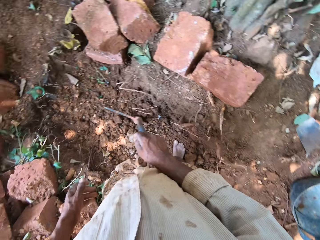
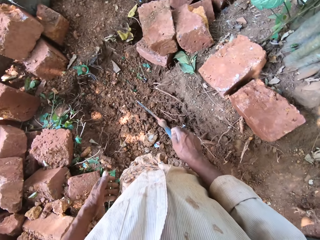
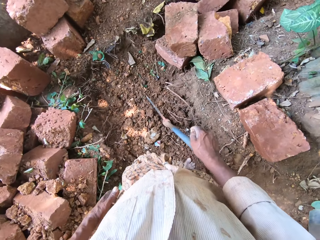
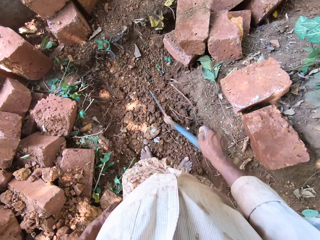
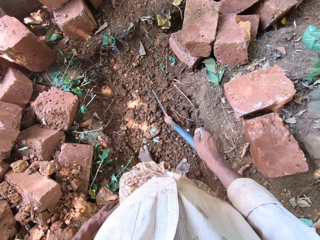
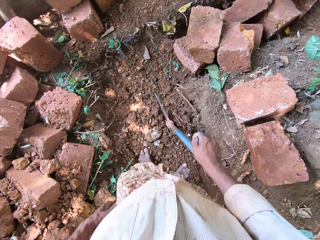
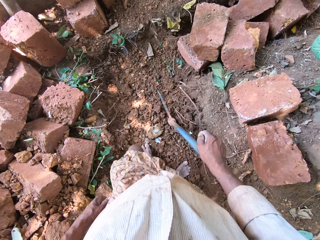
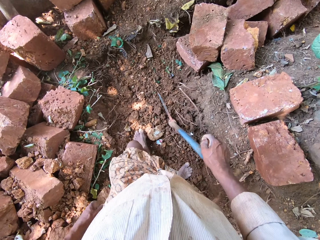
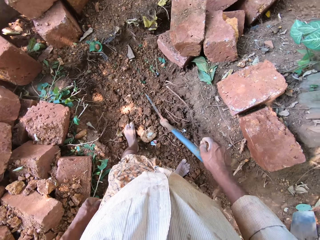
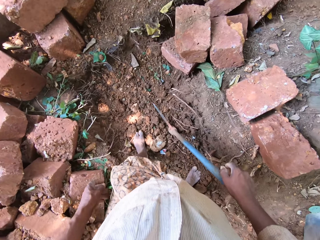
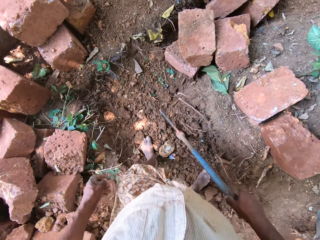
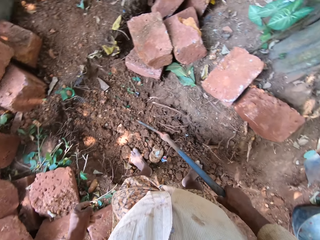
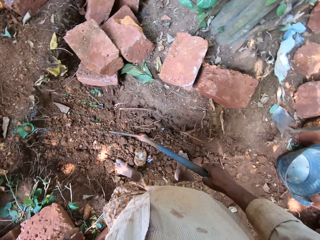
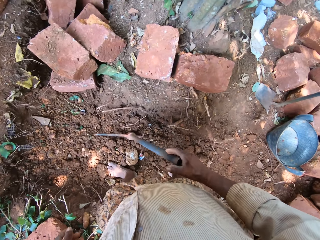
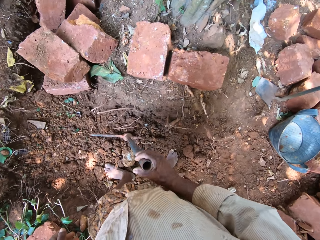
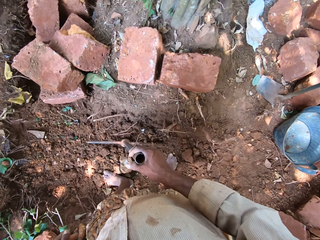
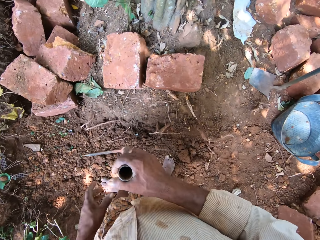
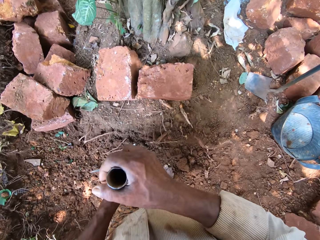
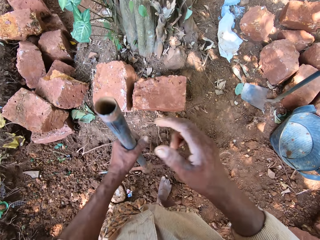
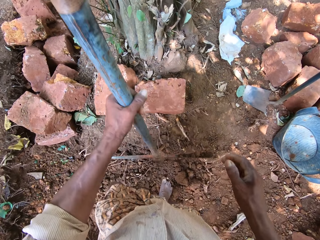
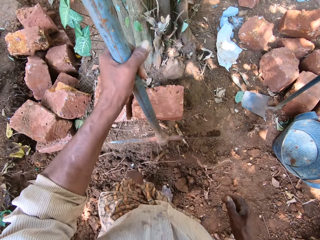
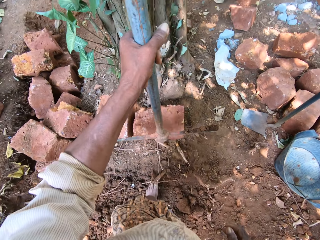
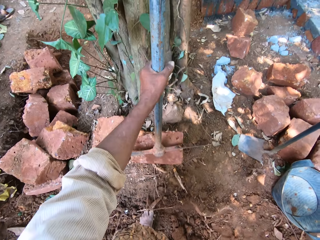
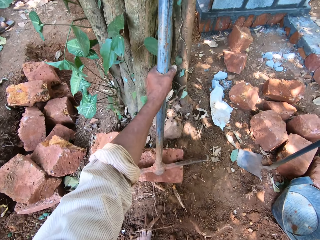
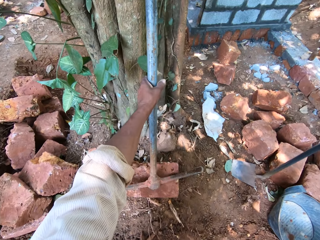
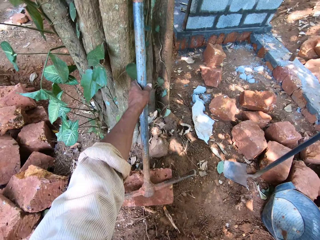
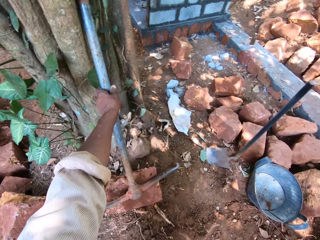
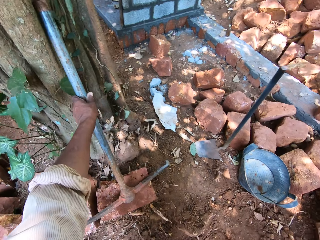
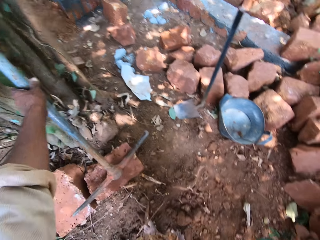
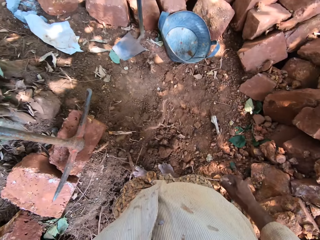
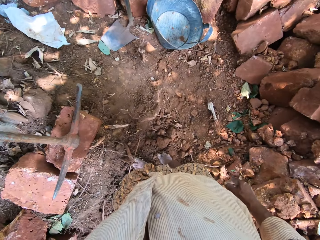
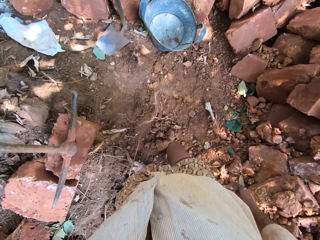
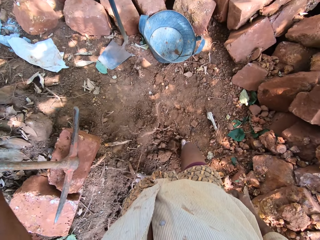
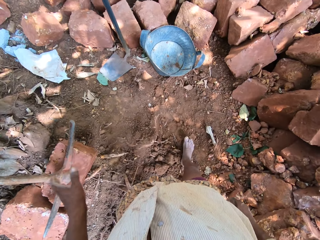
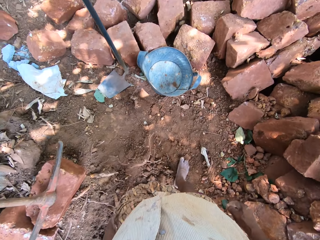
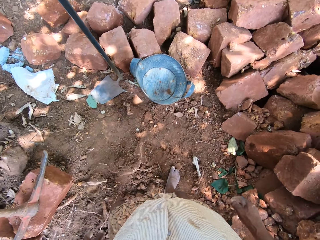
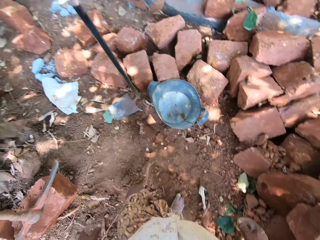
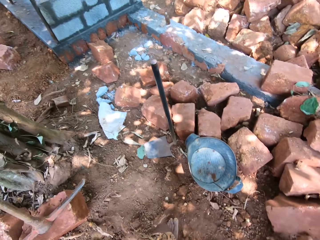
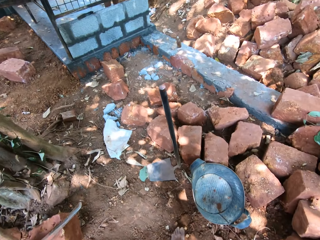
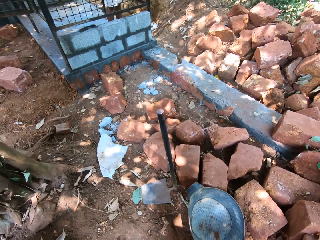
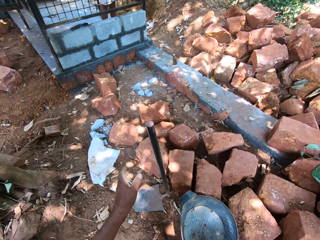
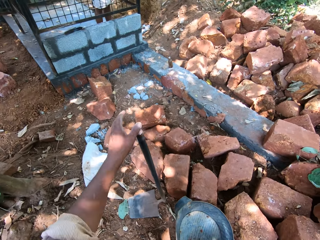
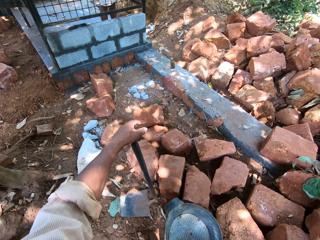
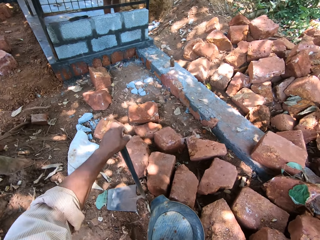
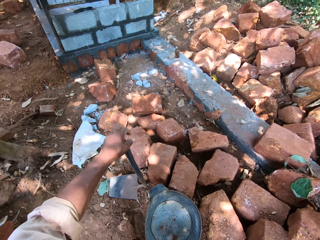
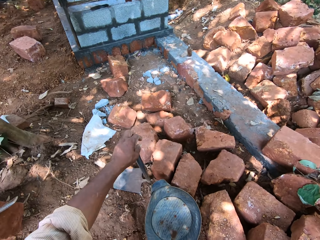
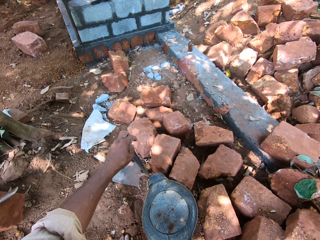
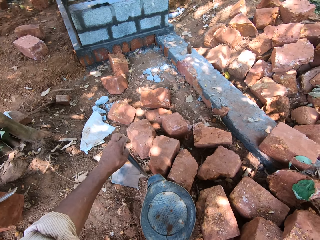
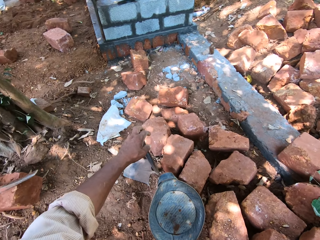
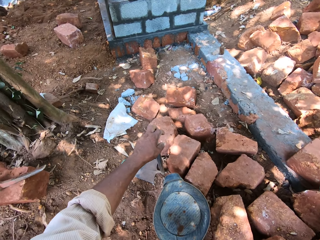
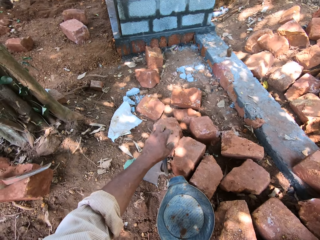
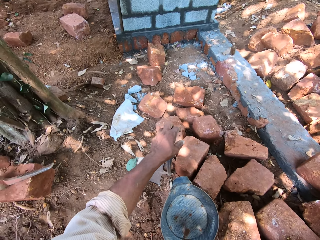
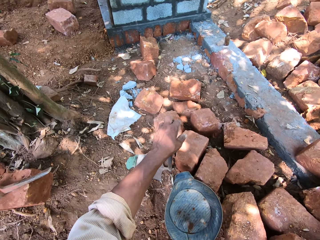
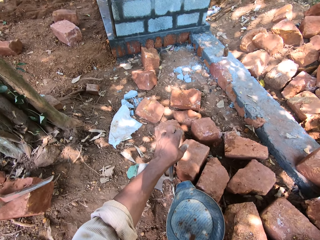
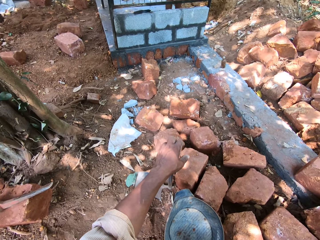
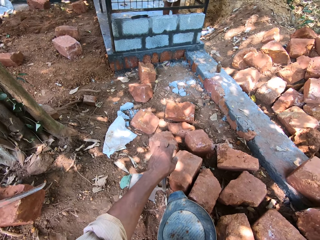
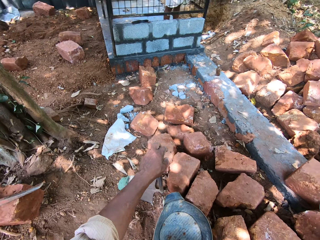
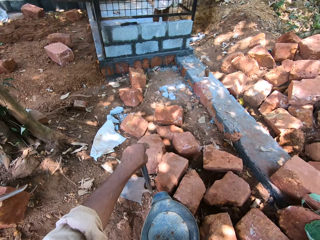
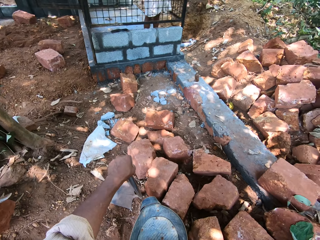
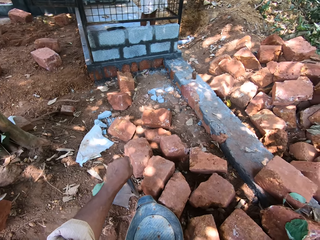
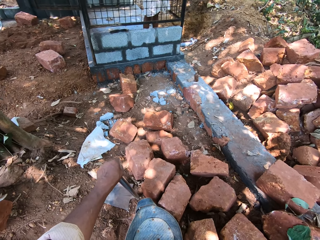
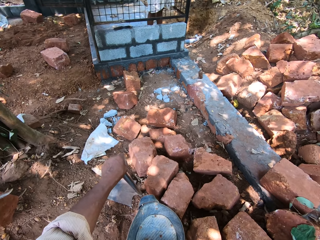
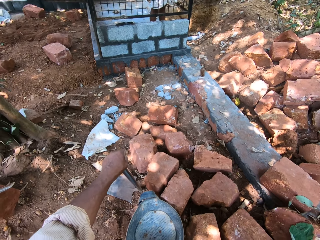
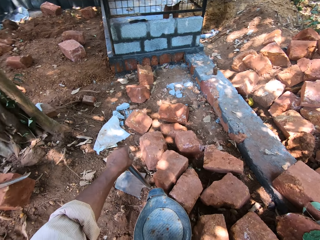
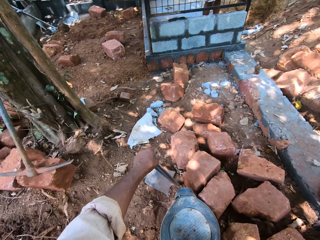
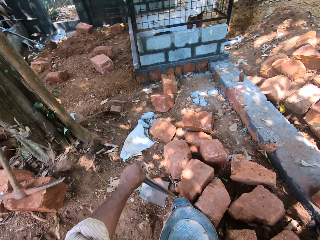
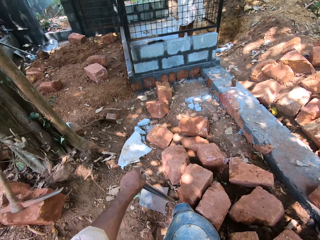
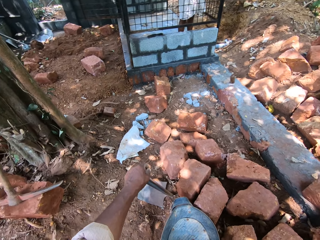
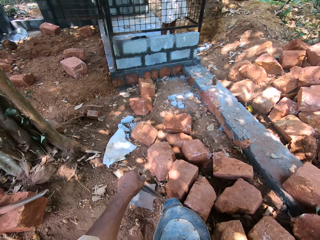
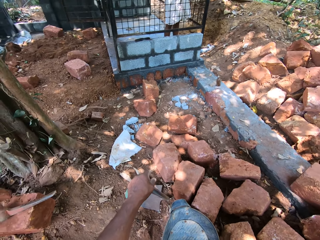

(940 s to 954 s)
The camera wearer looks around. He steps forward. He lifts the pickaxe from the ground with his right hand. He passes the pickaxe from his right hand to his left hand. He drops the pickaxe on a stone with his left hand. He walks. He interacts with a man. He holds a hoe on the ground with his left hand. He picks up the hoe. He speaks.

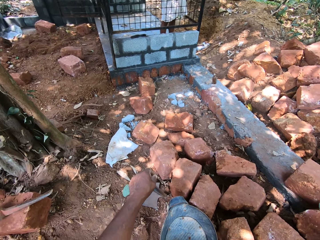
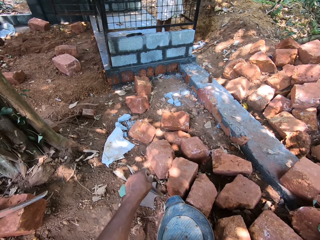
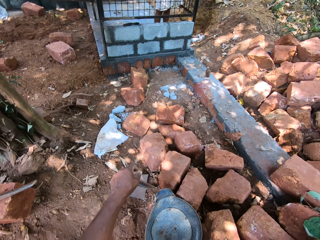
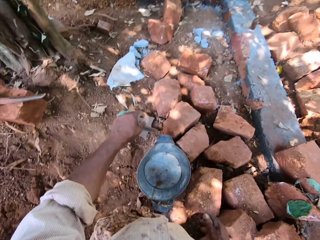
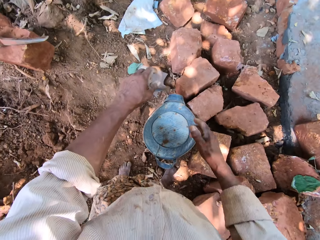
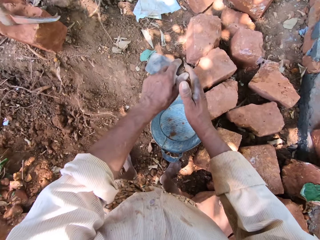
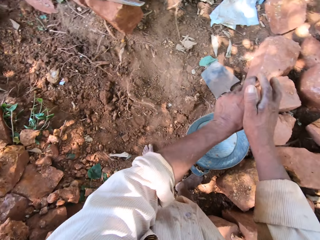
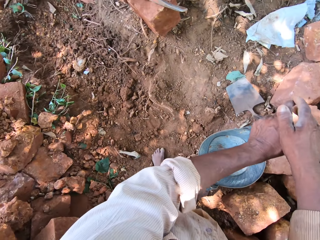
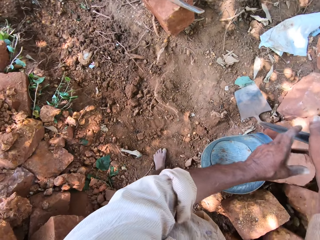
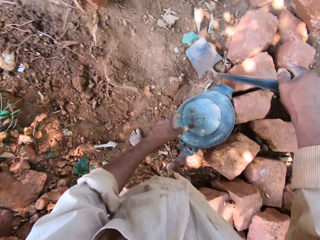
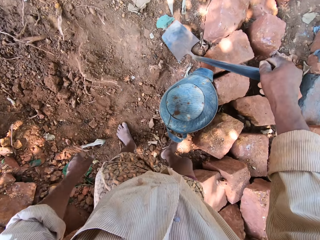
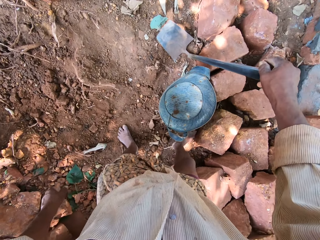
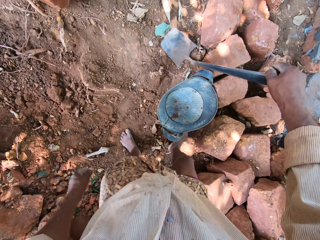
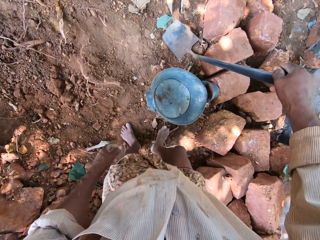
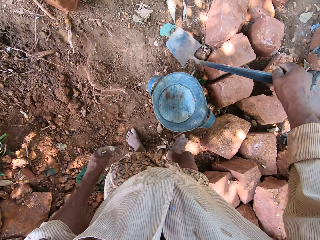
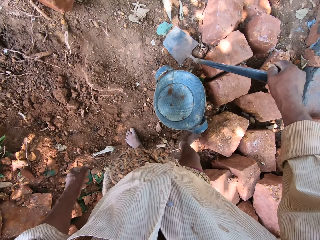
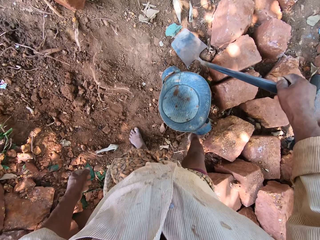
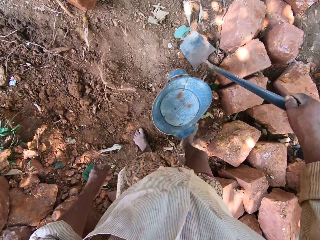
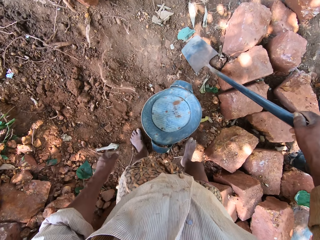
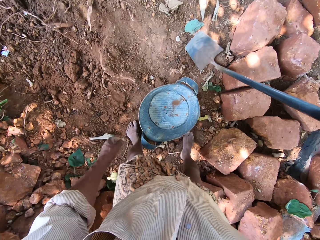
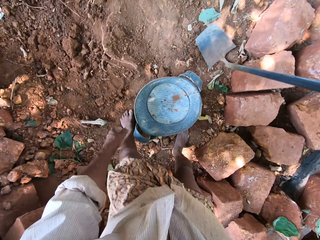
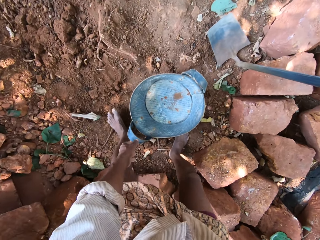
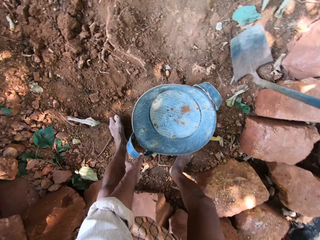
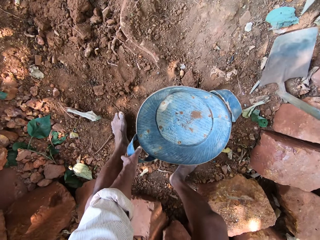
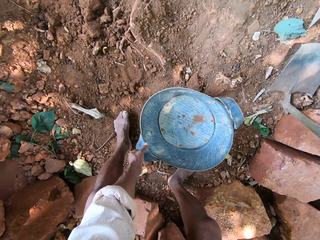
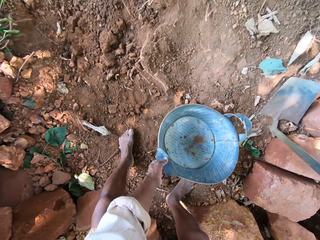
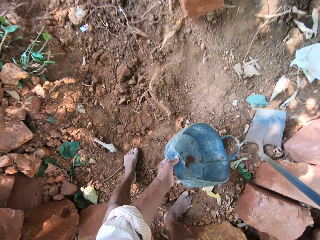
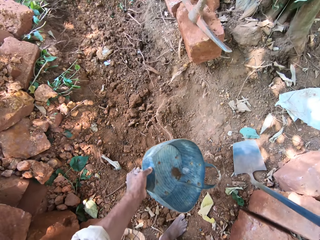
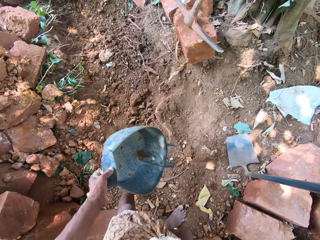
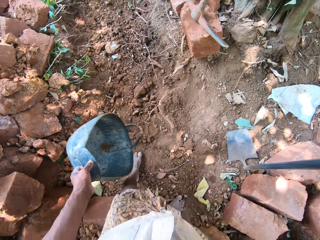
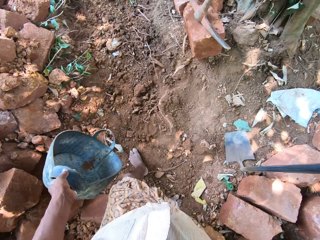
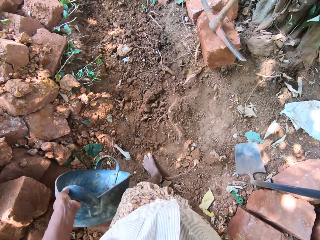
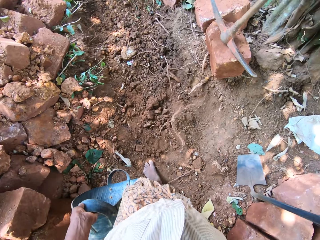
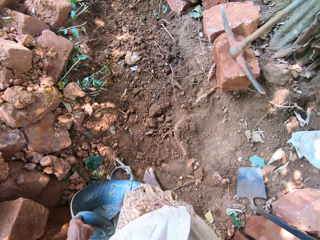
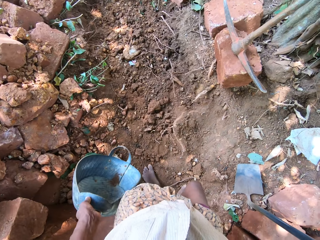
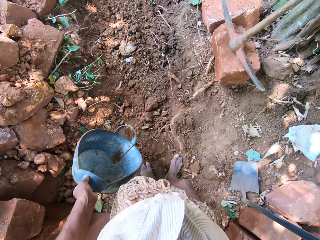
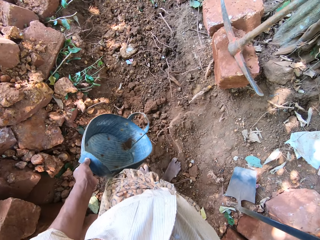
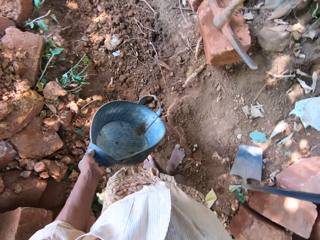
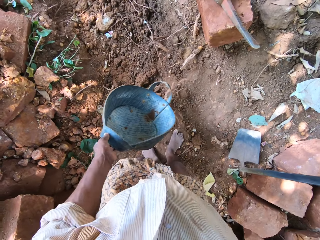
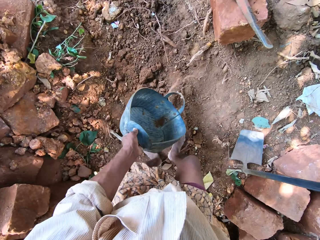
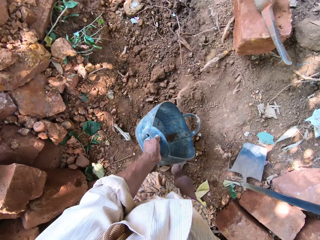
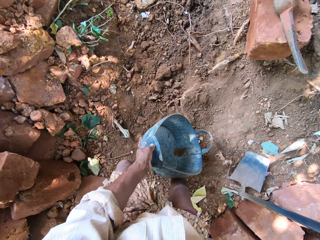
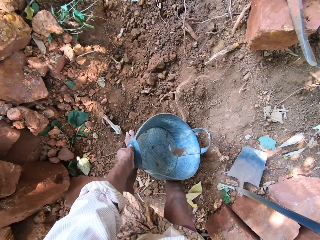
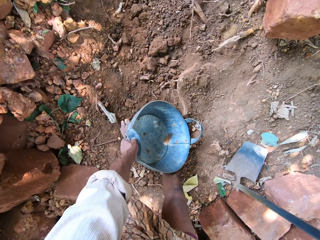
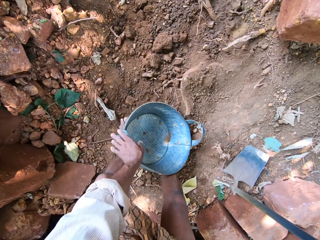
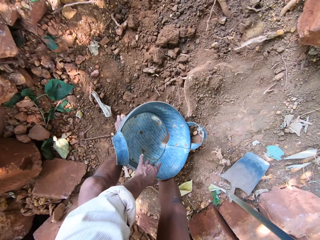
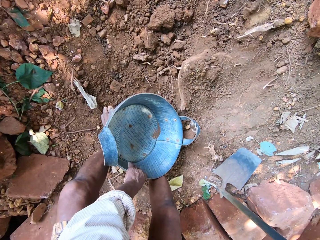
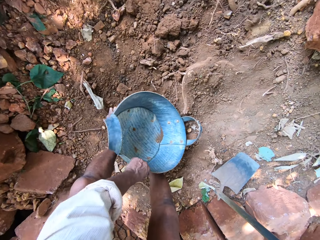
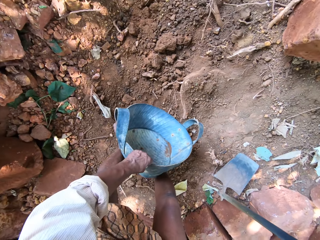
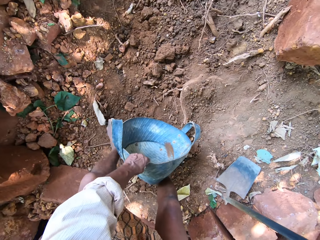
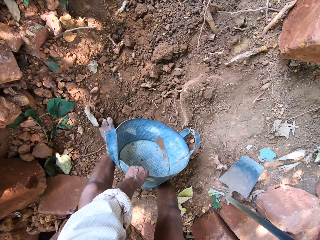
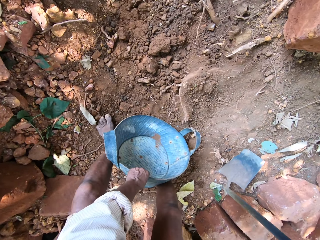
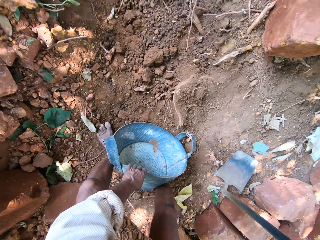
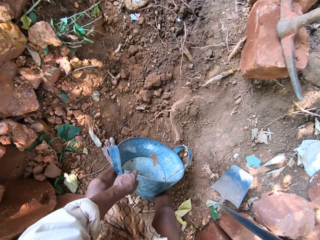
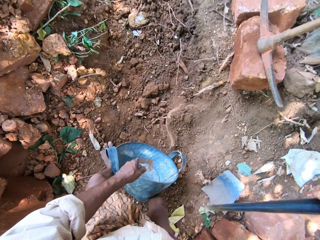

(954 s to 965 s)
The camera wearer passes the hoe from his left hand to his right hand. He moves a bucket on the ground with his leg. He picks up the bucket from the ground with his left hand. He walks. He drops the bucket on the ground with his left hand. He arranges the bucket on the ground with his left hand.
